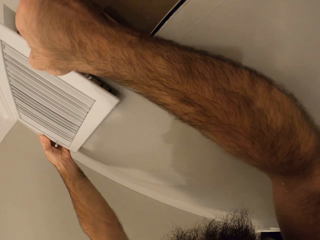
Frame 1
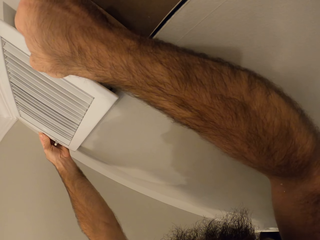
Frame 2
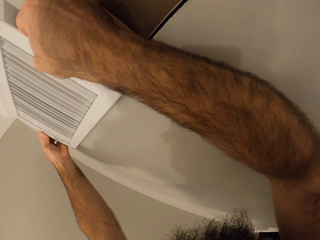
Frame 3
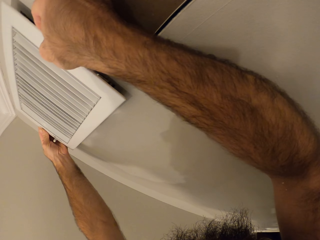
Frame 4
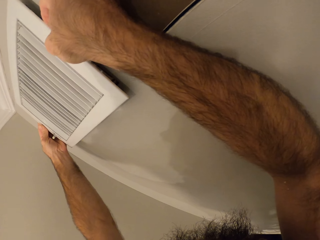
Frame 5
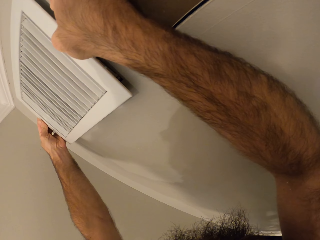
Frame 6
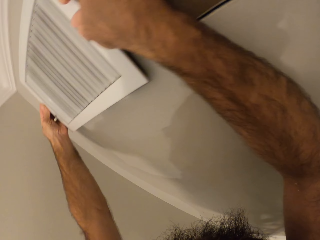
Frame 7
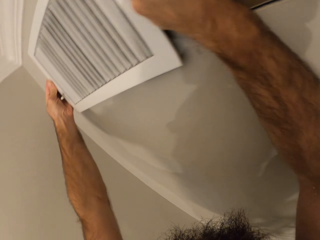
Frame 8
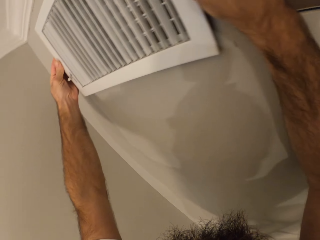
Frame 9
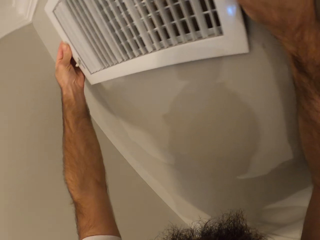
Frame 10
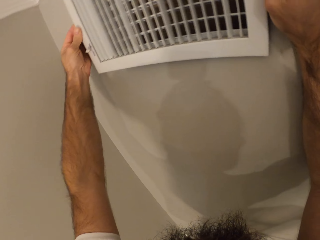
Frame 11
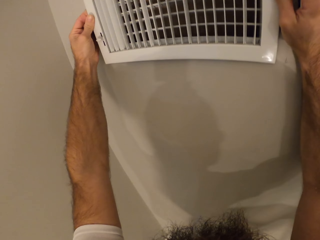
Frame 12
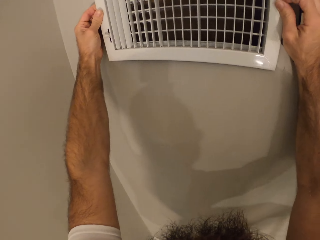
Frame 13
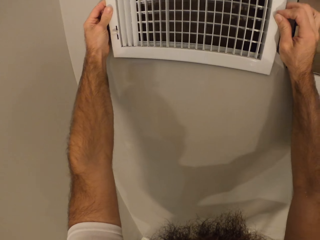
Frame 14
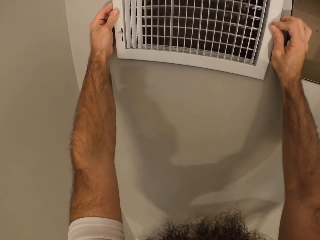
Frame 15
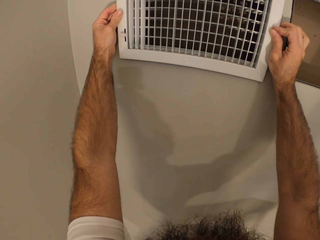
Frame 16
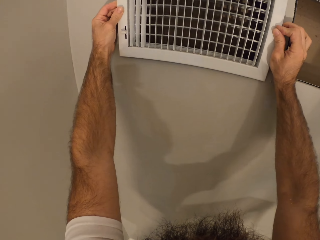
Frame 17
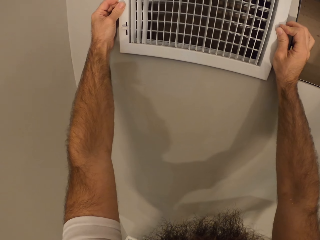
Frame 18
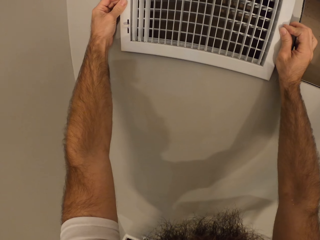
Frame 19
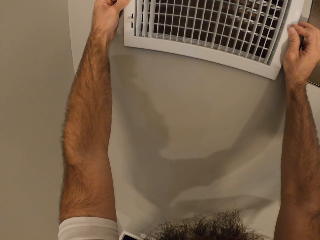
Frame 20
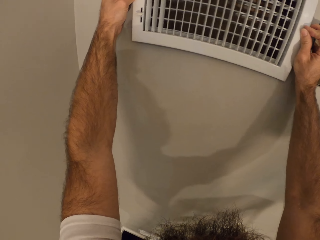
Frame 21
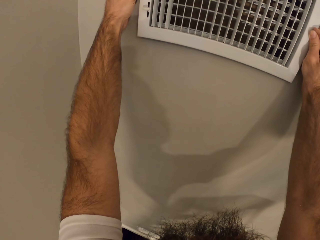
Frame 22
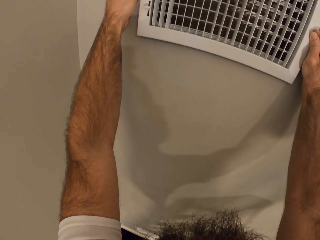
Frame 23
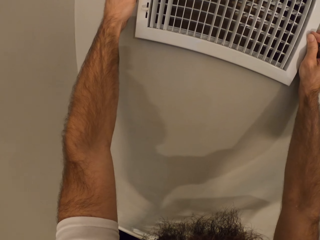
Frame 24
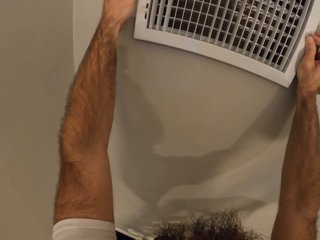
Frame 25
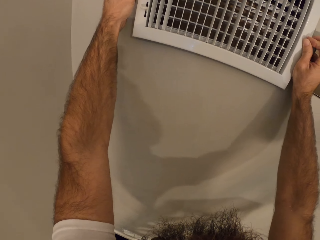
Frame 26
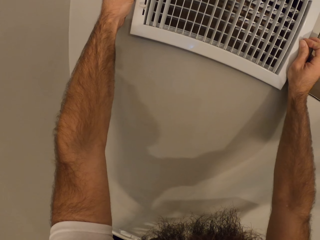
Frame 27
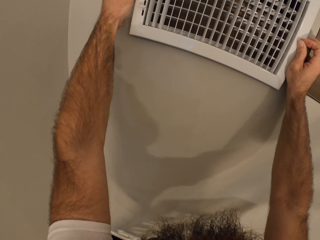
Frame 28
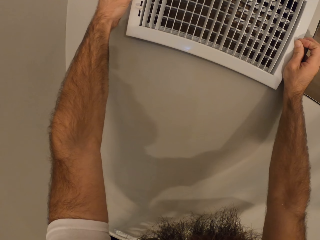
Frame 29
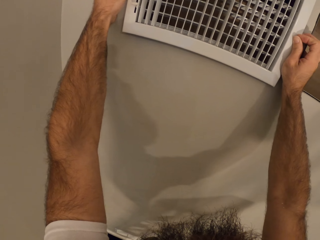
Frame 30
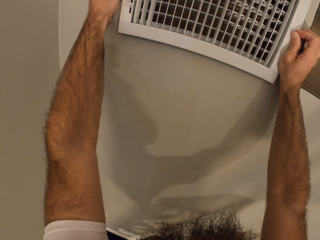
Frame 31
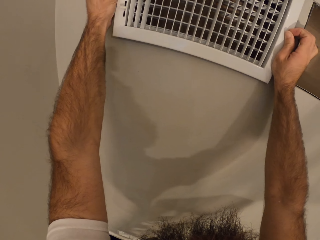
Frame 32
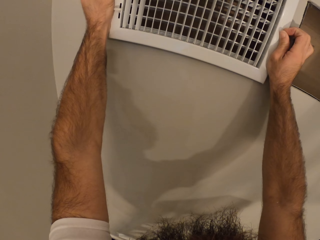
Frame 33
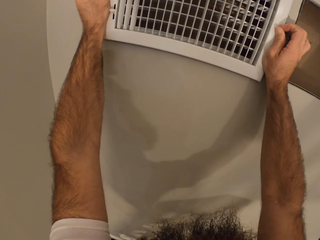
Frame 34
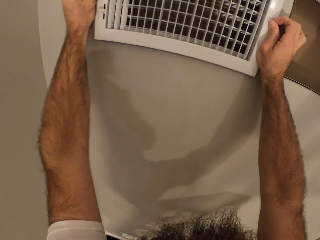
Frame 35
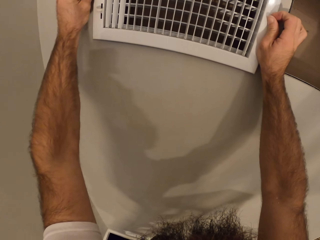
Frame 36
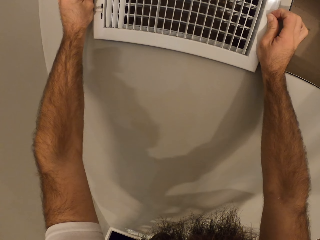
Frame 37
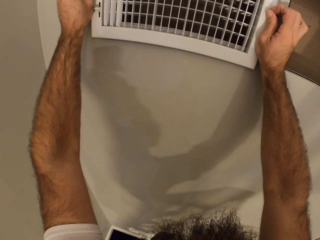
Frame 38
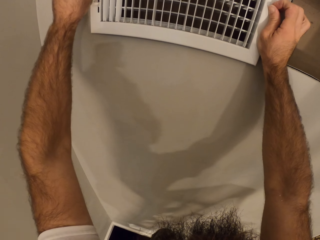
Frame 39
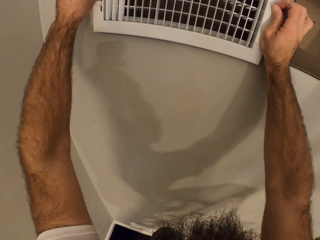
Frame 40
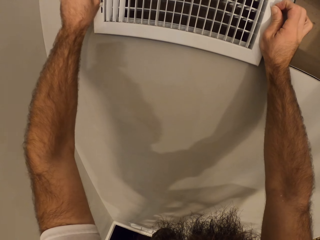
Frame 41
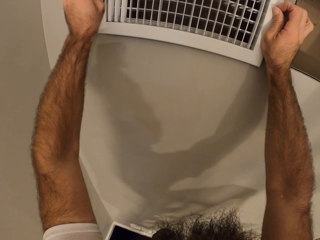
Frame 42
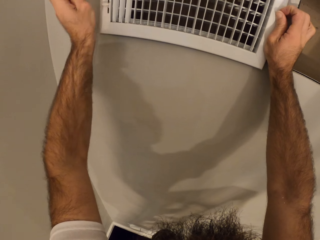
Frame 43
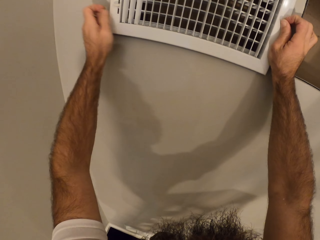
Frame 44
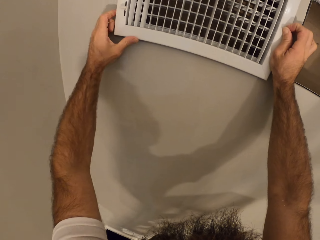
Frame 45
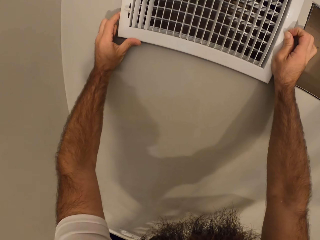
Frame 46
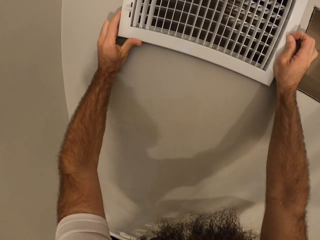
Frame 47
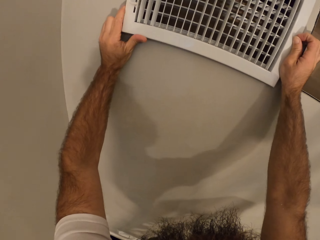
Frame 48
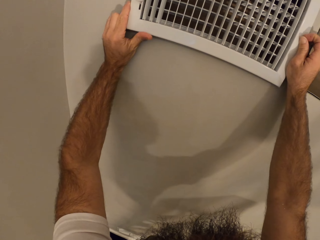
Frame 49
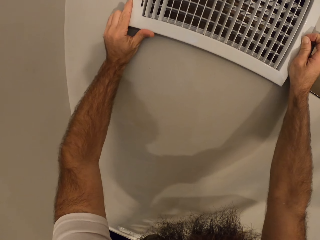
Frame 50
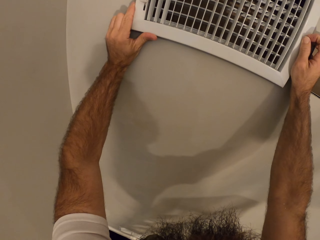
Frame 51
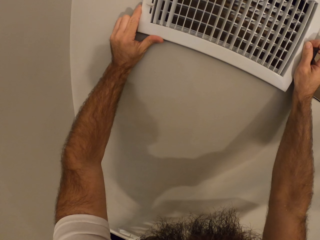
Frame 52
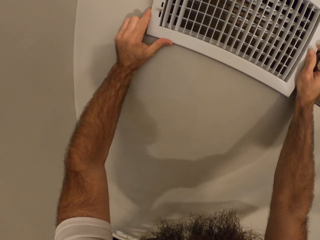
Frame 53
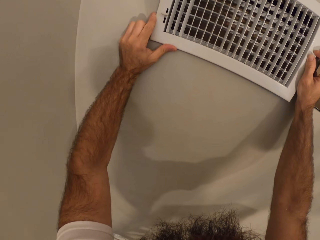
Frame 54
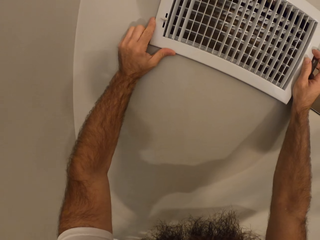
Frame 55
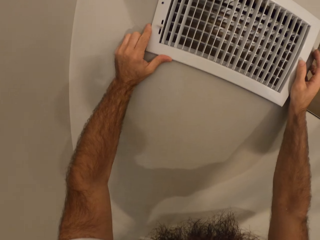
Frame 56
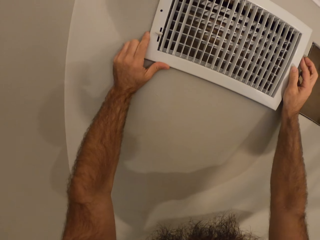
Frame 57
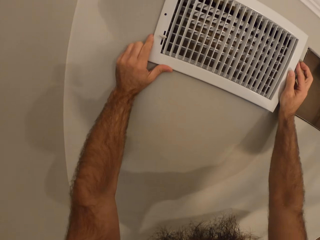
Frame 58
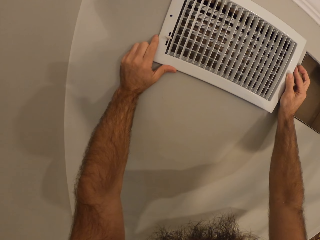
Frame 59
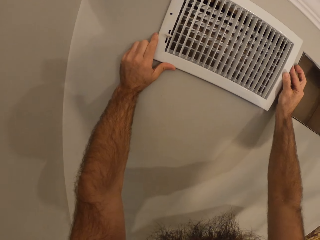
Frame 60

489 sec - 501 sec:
The camera wearer removes the screw from the hole in the air vent with his left hand.

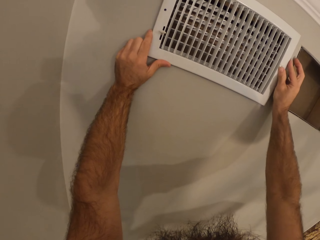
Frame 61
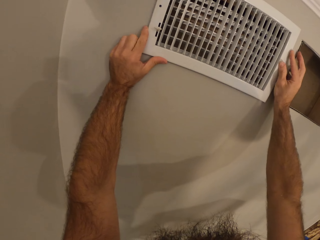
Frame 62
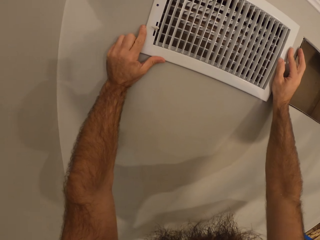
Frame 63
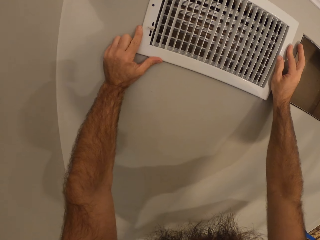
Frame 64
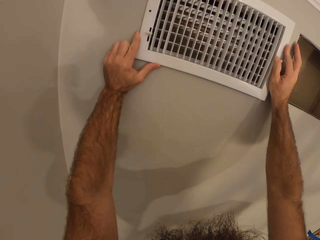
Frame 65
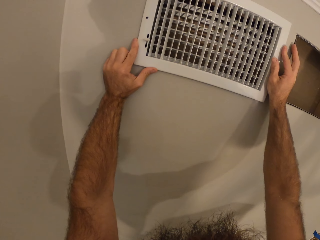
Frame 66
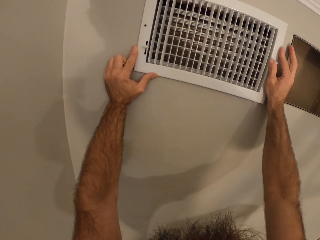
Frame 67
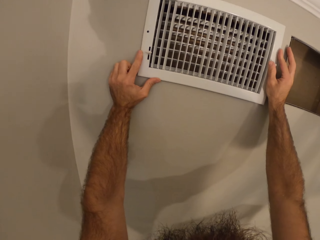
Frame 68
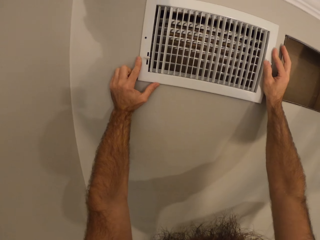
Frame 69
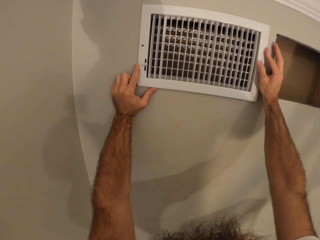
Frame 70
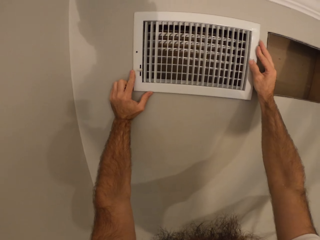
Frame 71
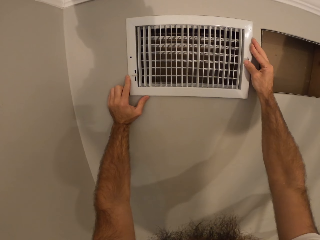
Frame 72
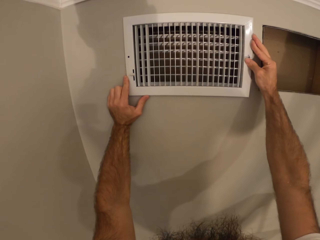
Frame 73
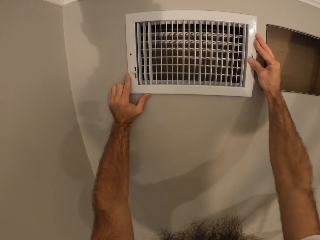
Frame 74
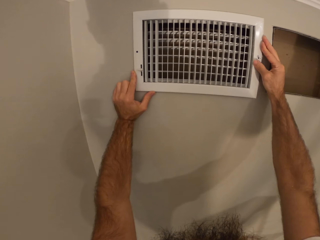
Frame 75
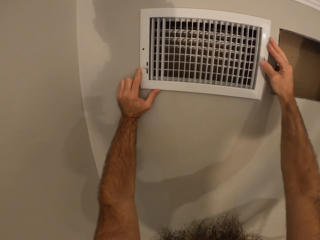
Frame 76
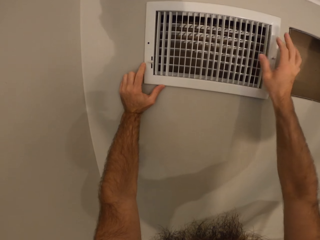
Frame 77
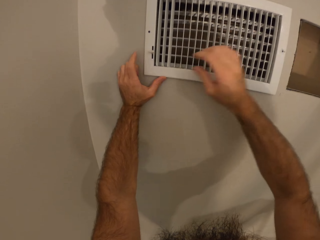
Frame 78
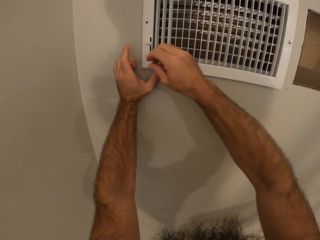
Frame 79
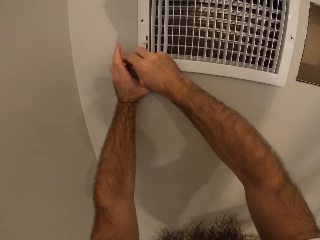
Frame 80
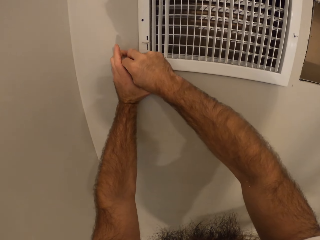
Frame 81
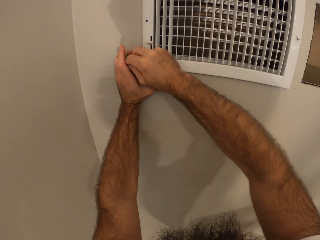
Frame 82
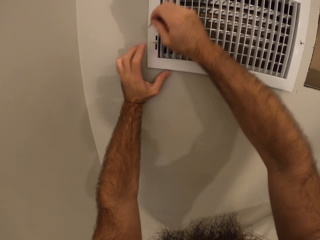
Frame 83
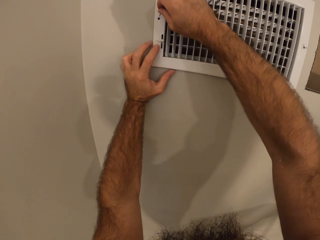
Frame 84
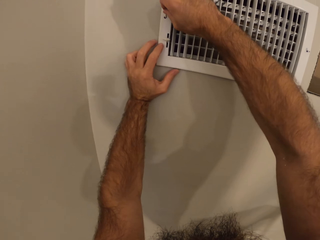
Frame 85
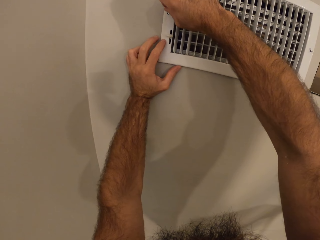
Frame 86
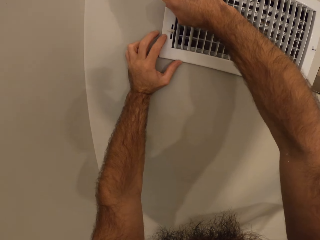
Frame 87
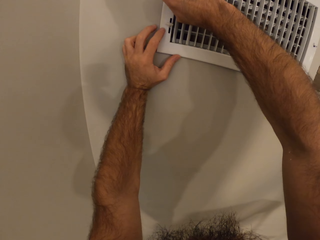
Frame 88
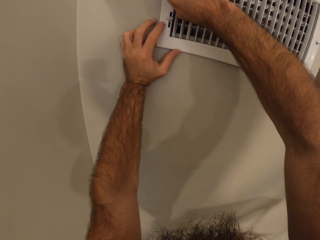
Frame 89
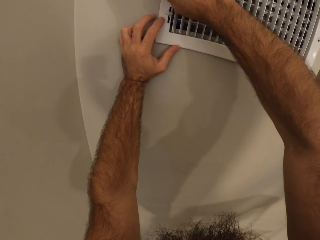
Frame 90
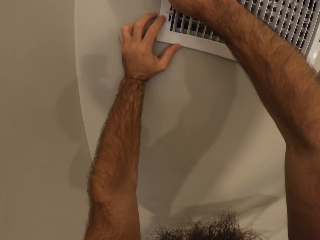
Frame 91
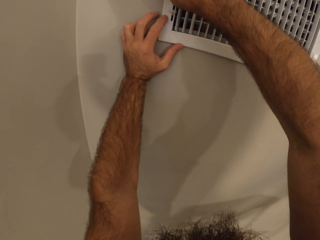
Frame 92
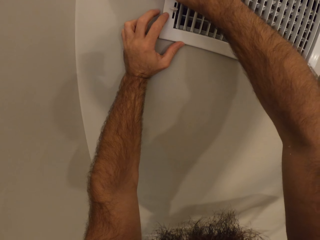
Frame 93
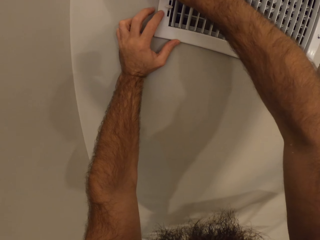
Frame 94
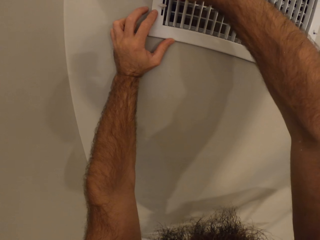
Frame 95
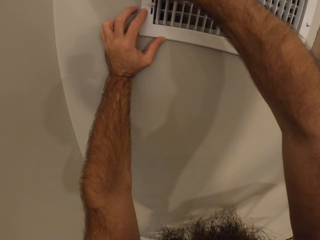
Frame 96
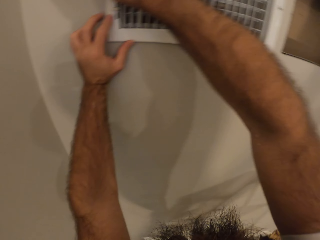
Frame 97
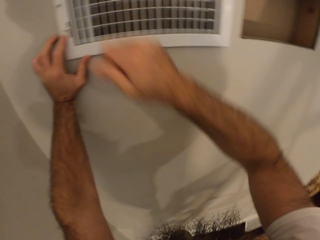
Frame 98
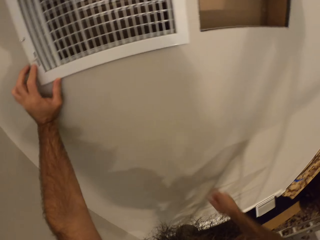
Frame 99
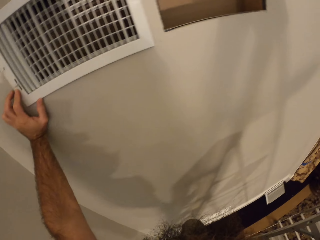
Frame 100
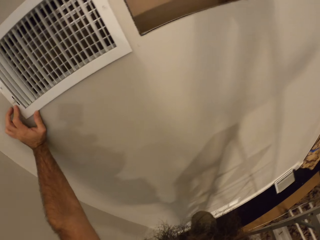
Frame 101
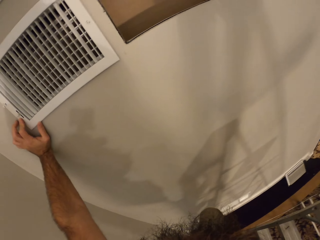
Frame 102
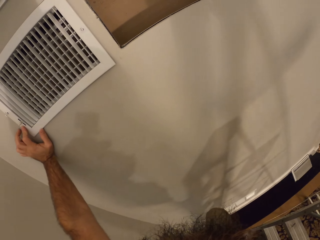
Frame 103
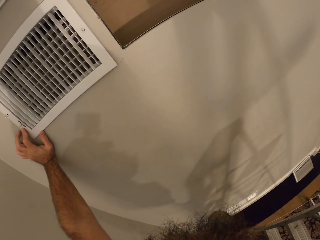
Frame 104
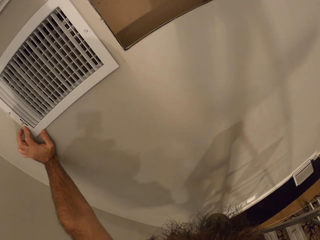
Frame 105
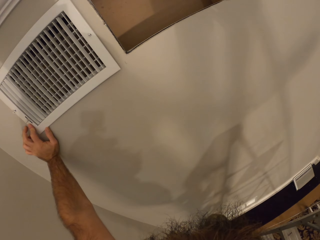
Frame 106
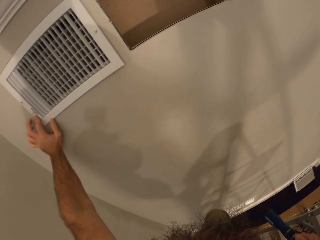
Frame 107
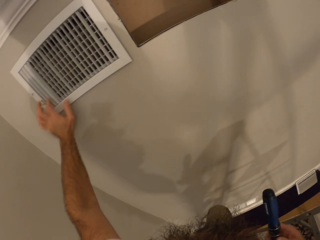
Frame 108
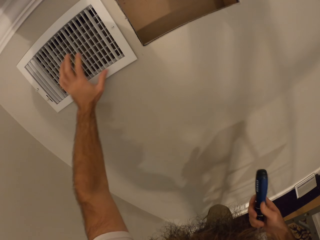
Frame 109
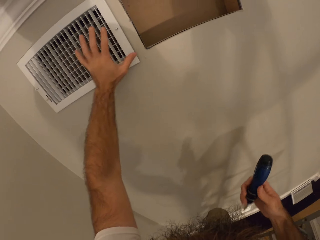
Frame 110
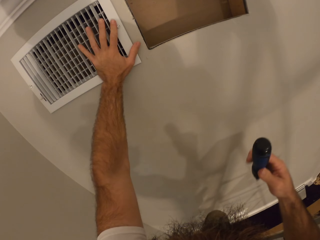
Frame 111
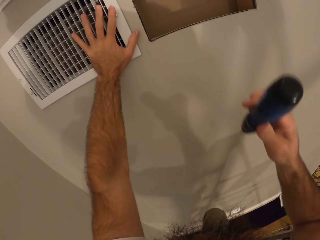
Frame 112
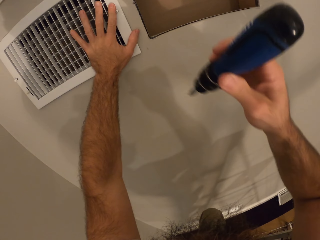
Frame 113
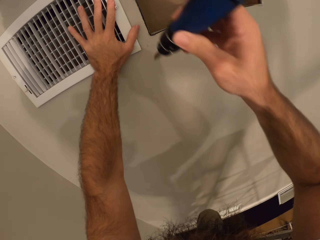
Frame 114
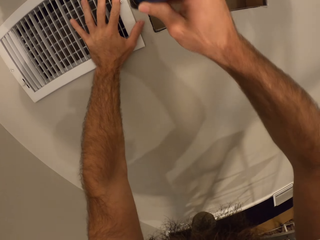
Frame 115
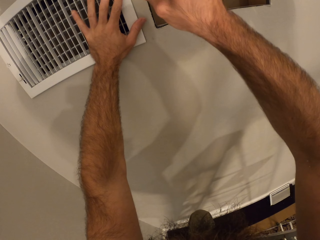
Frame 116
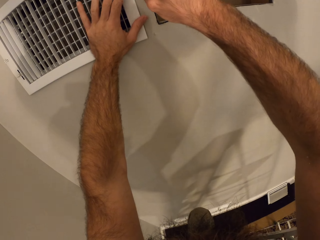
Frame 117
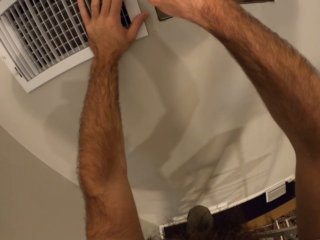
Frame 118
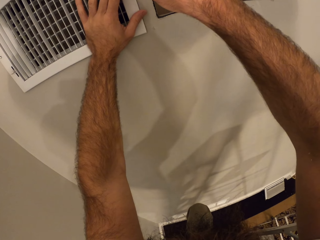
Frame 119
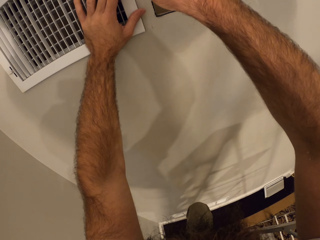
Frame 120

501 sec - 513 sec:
The camera wearer picks the screw from his left hand with his right hand. He inserts the screw into the hole in the air vent cover with his right hand. He picks the screwdriver from his pocket with his right hand. He places his left hand on the air vent cover.
